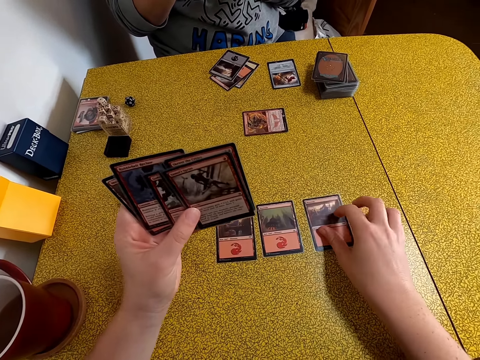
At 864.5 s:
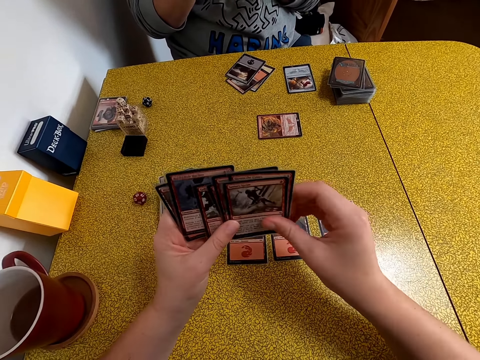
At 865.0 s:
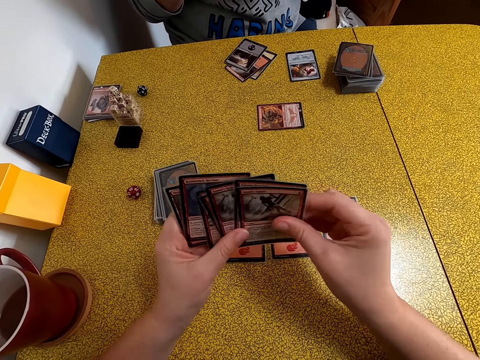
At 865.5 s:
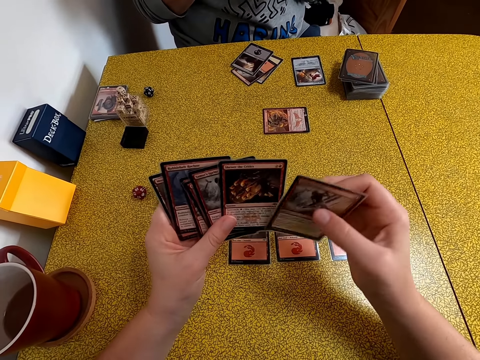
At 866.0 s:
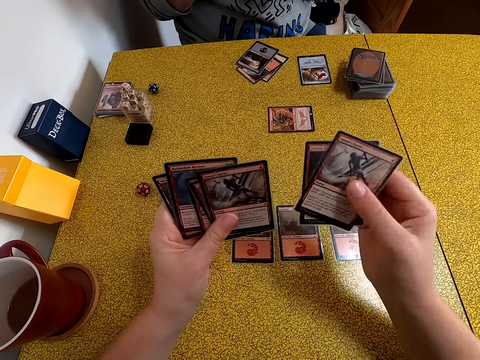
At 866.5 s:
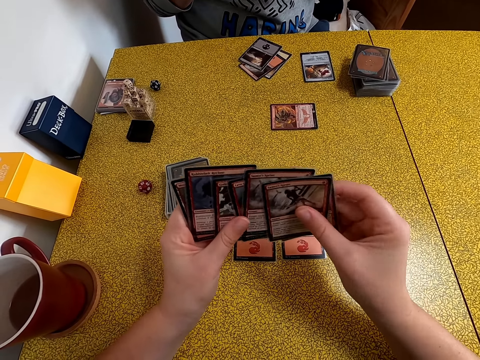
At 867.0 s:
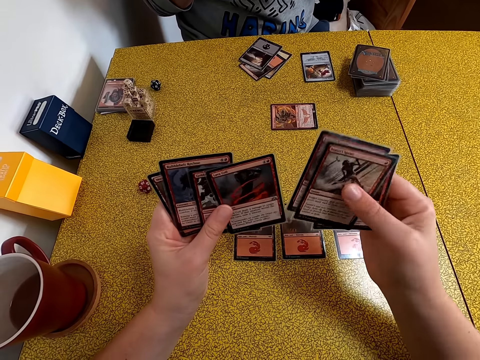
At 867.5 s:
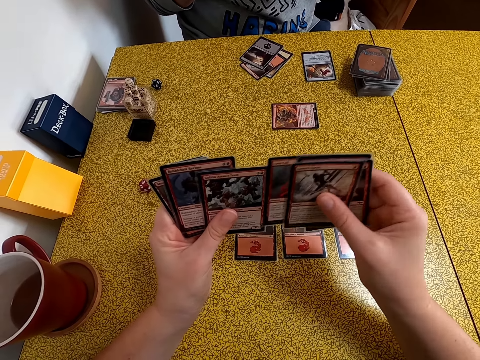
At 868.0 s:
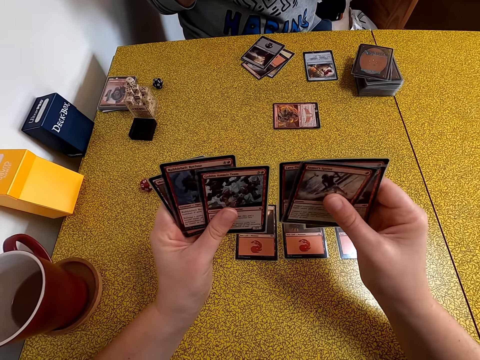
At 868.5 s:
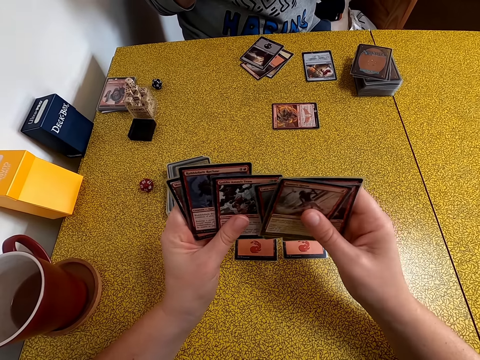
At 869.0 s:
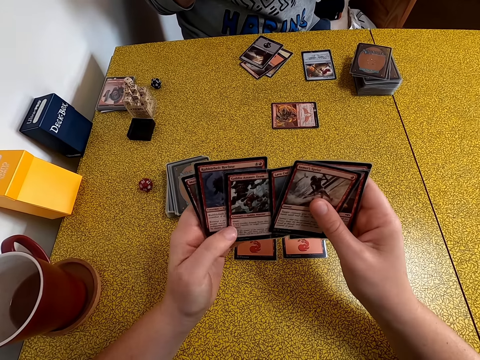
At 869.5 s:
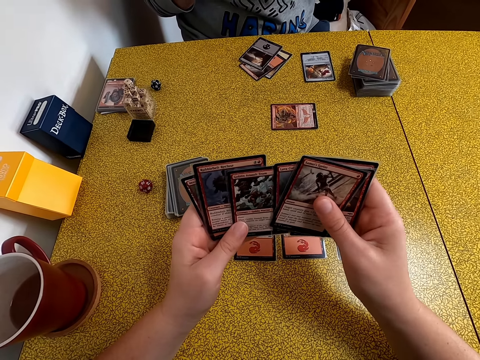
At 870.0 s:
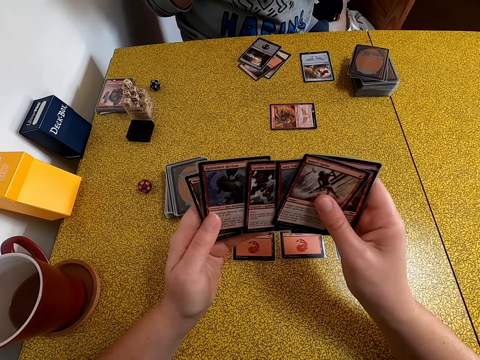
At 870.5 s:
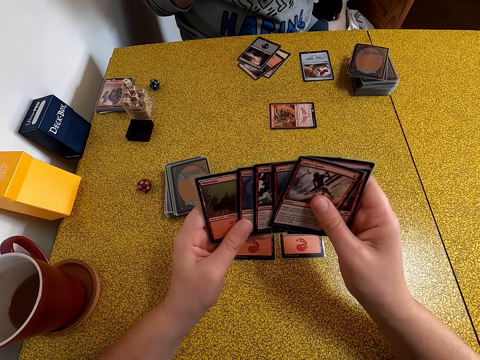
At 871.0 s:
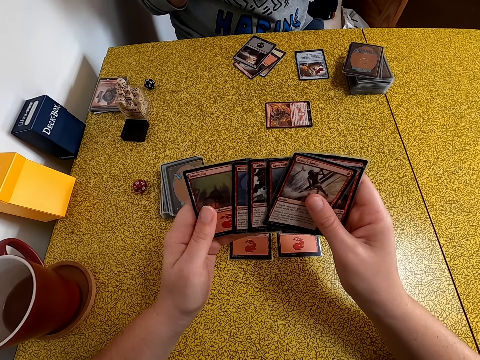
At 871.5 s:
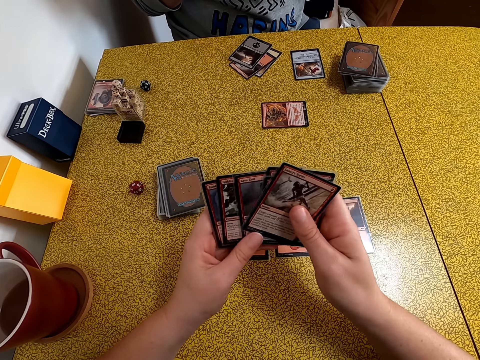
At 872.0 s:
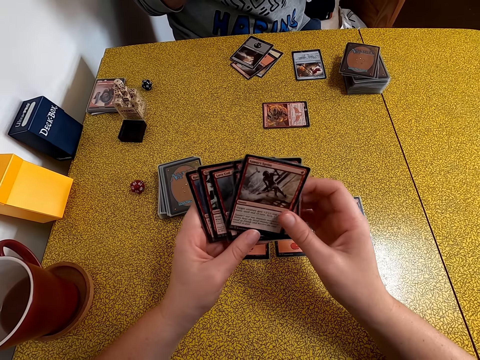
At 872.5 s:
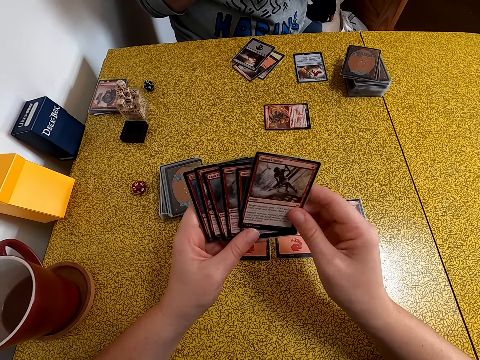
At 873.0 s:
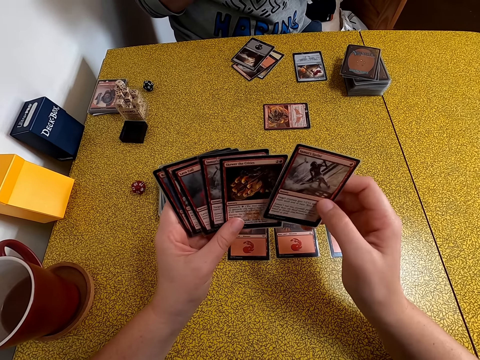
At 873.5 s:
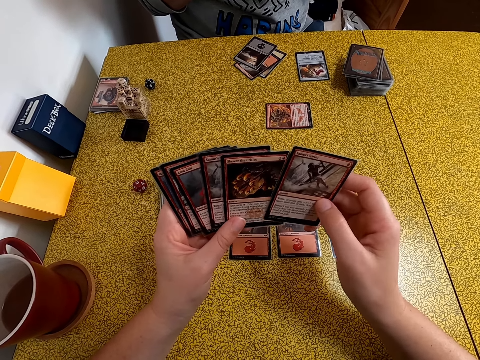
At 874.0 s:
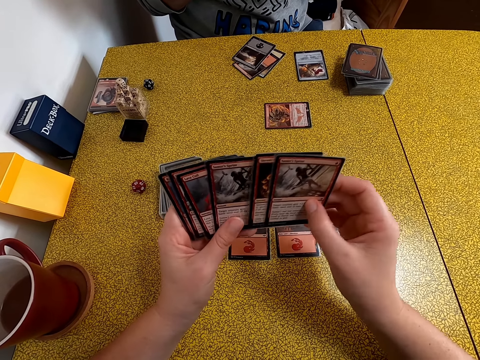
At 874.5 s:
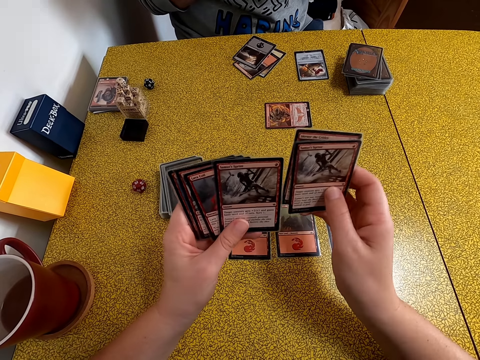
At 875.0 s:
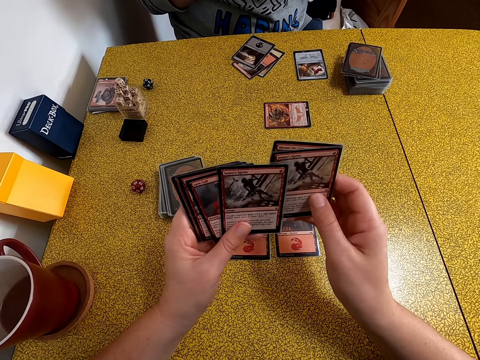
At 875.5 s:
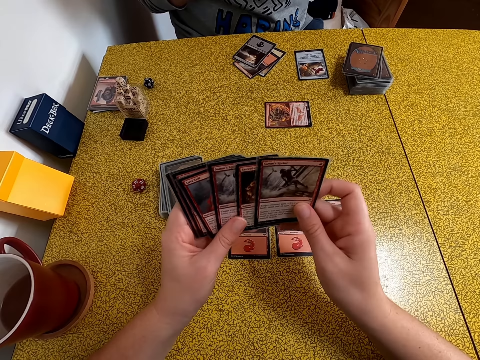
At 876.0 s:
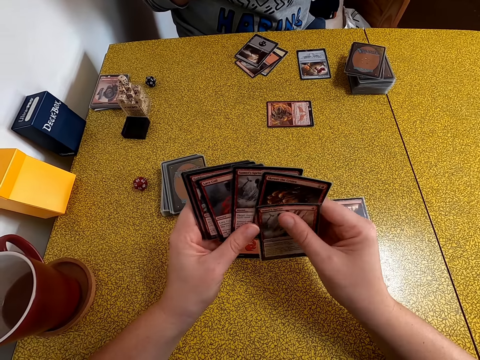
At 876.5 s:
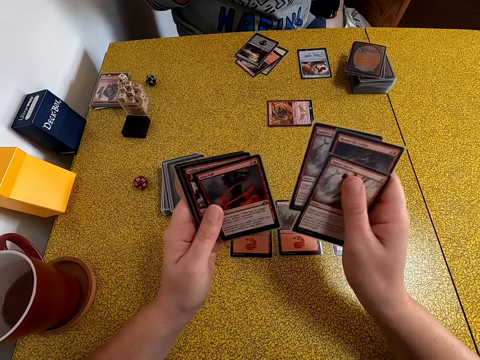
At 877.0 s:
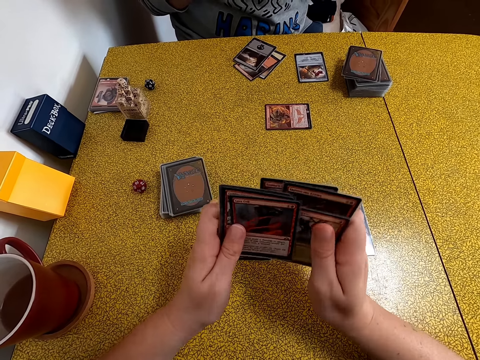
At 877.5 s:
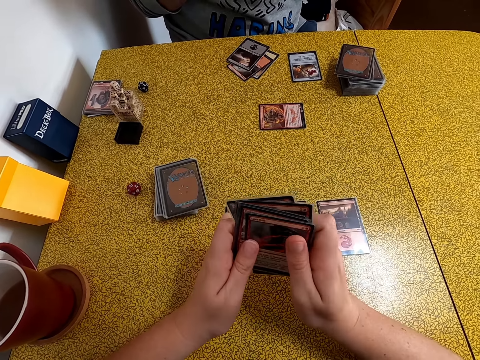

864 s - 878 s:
The camera wearer puts a playing card on the table. They arrange playing cards.

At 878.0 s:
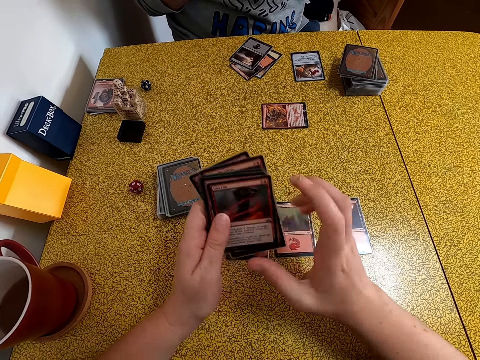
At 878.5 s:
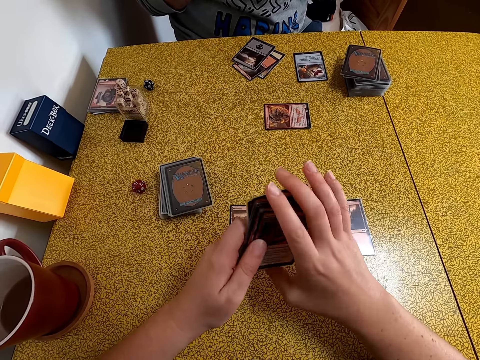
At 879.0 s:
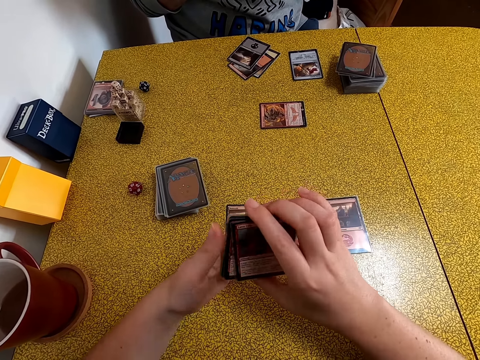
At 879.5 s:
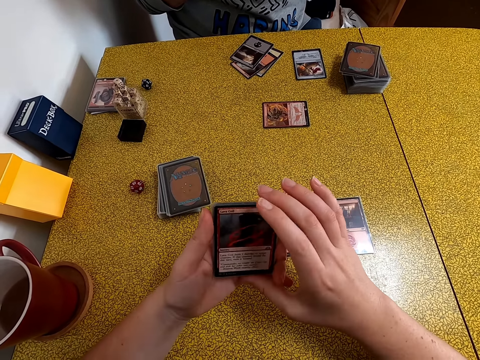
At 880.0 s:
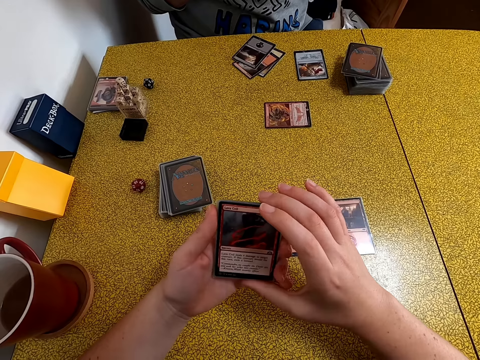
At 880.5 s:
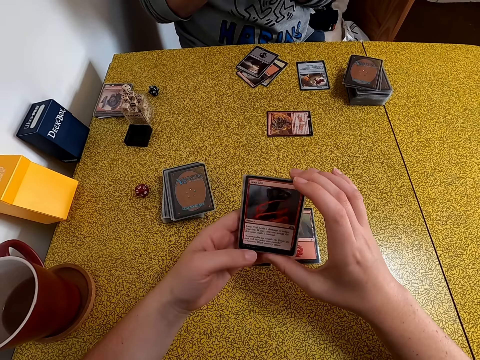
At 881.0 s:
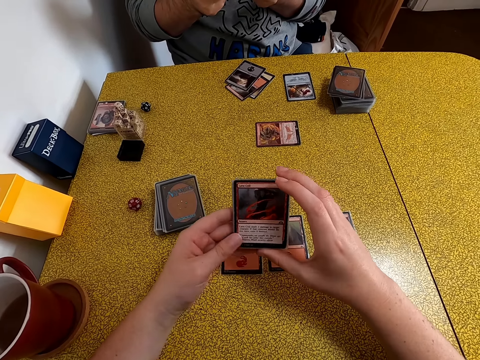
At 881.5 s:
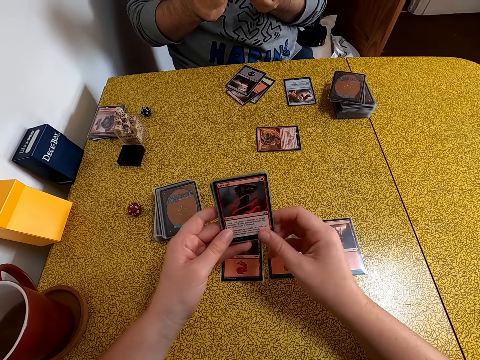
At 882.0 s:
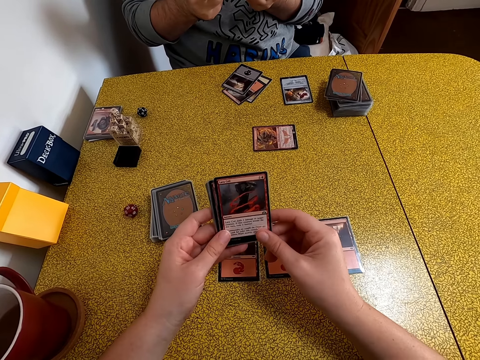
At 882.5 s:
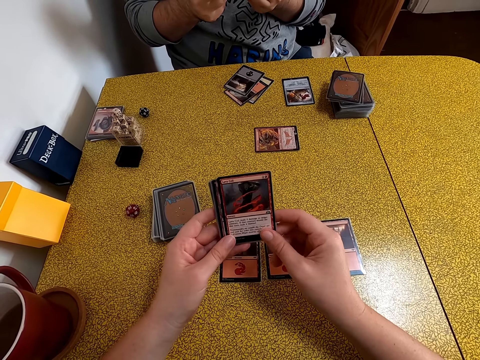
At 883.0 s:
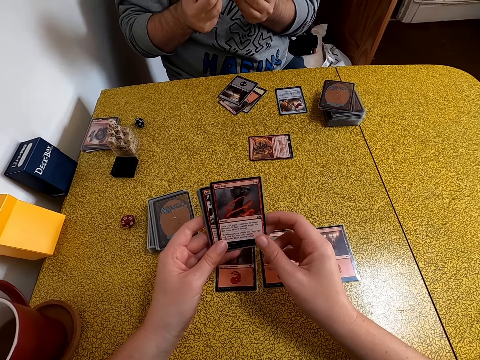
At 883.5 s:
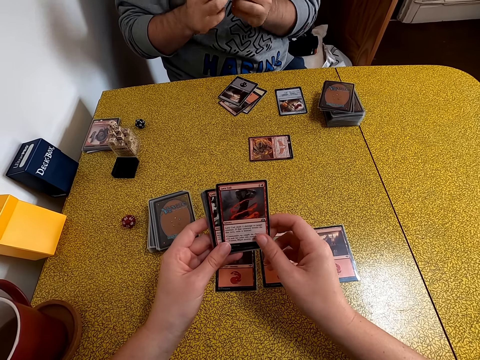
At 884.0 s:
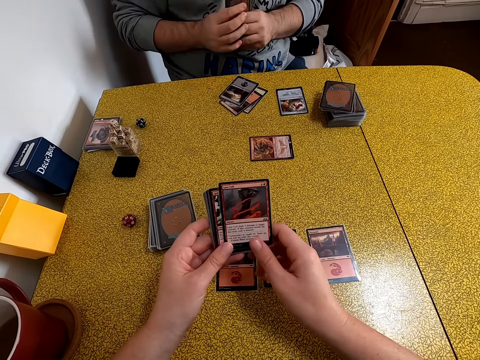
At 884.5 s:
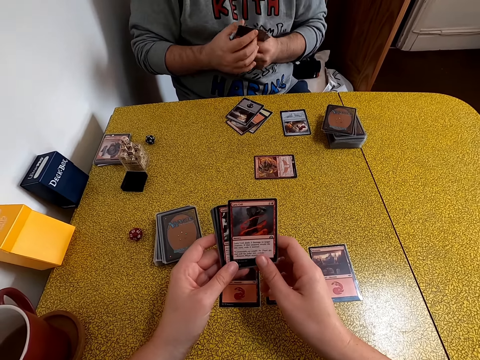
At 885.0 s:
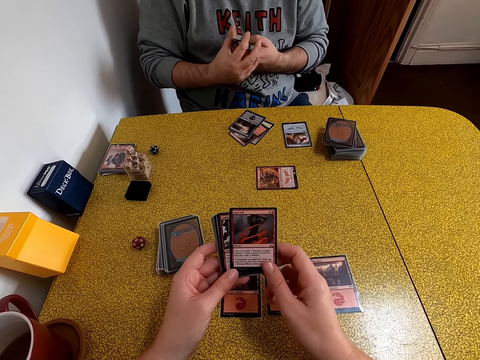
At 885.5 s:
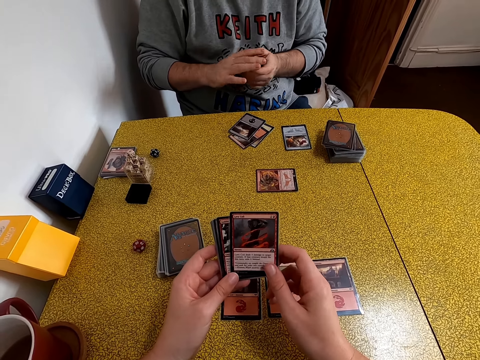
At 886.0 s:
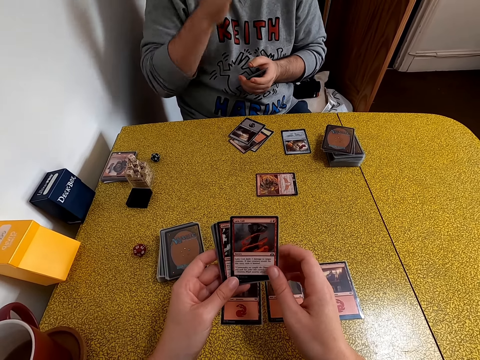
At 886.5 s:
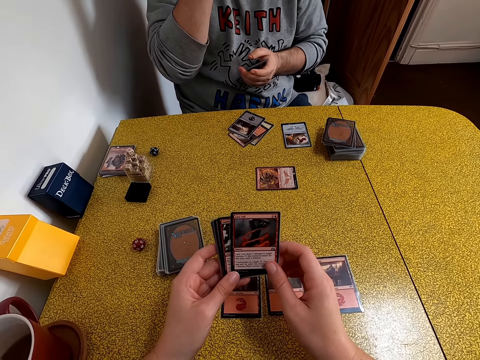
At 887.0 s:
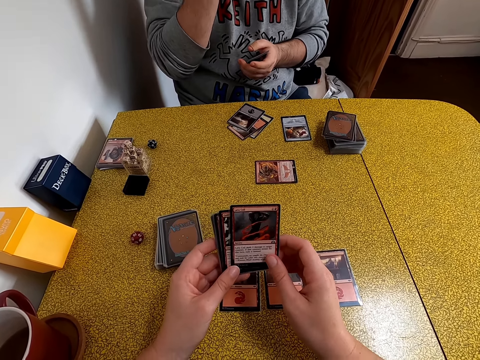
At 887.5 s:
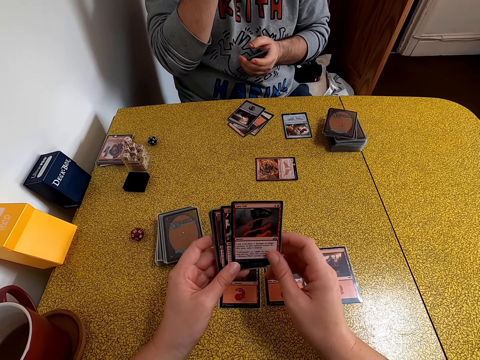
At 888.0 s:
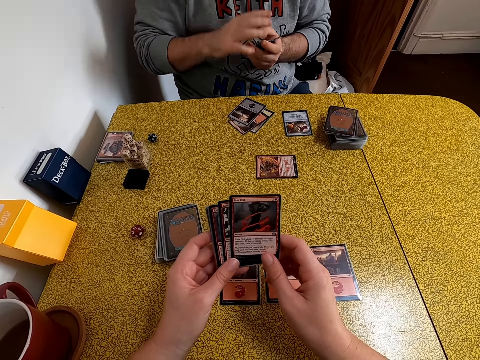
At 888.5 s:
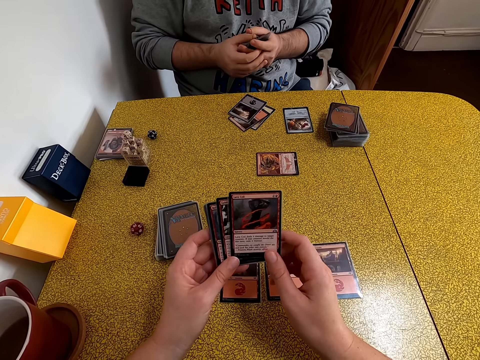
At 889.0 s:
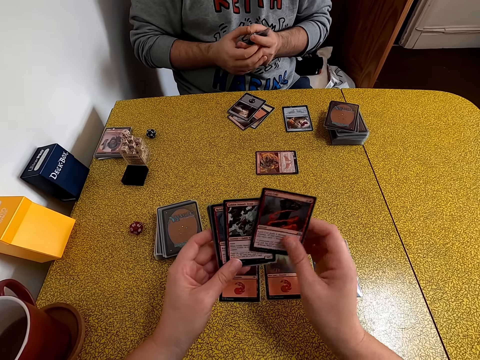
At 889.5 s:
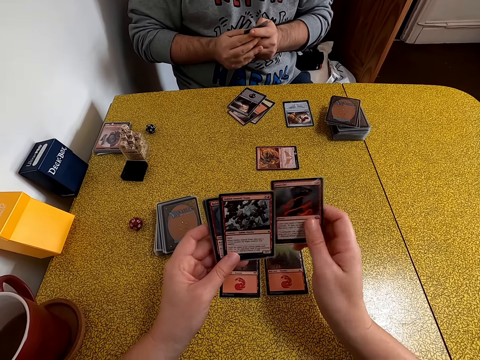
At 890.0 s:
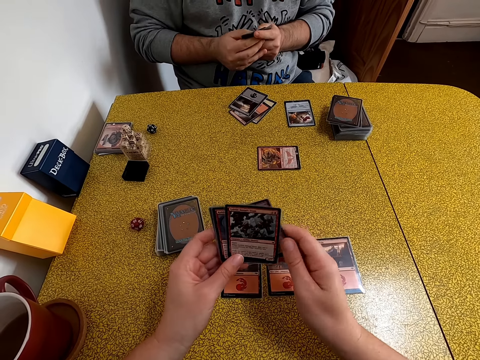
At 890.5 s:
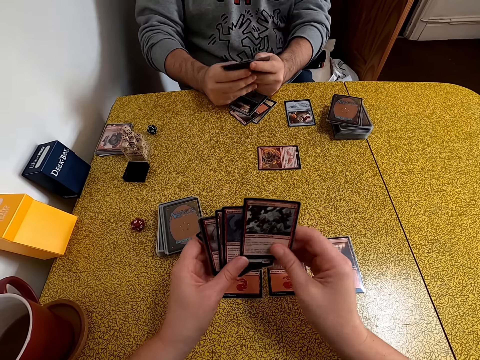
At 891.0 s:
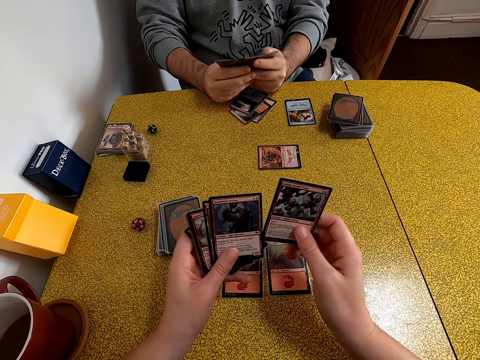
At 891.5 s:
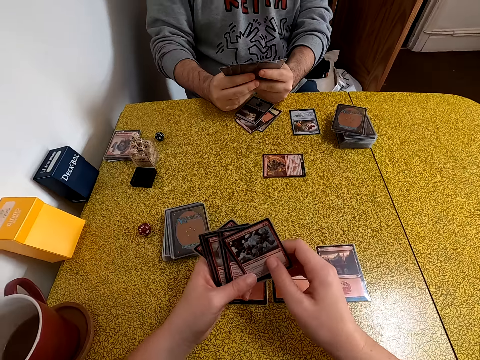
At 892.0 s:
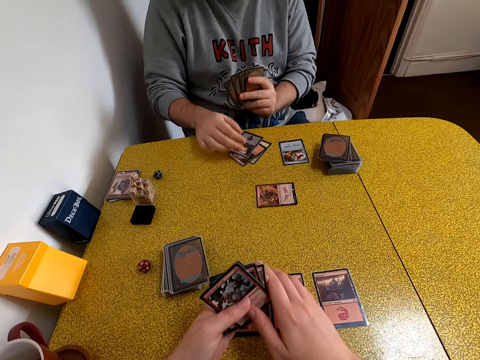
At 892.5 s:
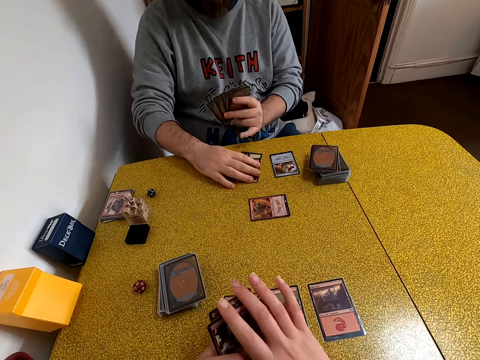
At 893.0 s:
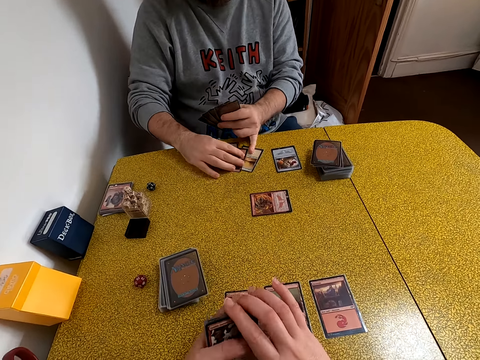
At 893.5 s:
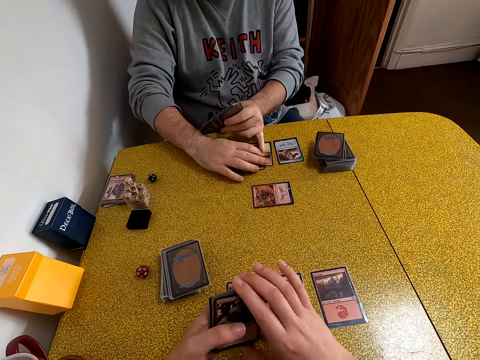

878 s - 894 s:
The camera wearer puts the cards together. They look on the playing cards. A person arranges playing cards. The camera wearer dialogues with the person. The person raises a hand and holds the playing cards with both hands. The camera wearer arranges playing cards. The person leans hands on the table and arranges playing cards. The camera wearer moves playing cards on the table and arranges playing cards.
